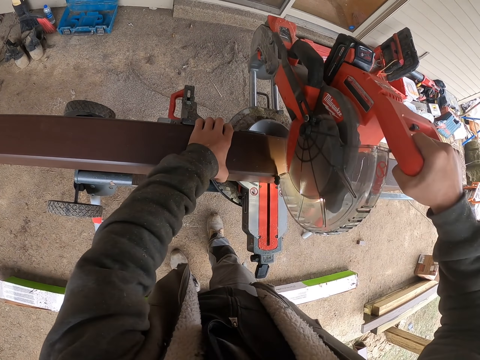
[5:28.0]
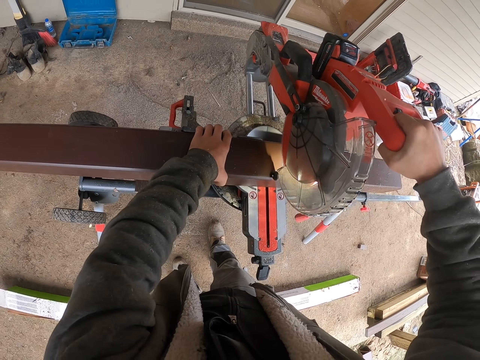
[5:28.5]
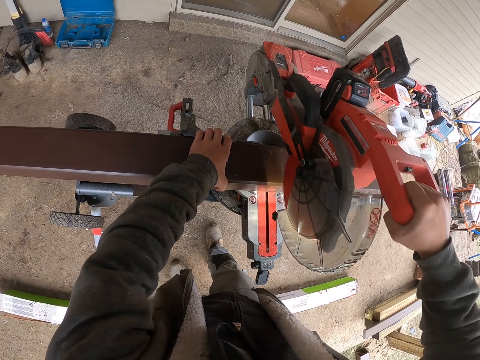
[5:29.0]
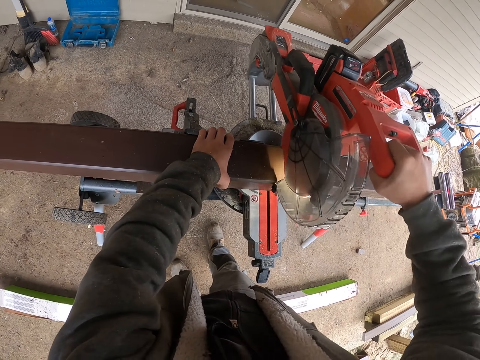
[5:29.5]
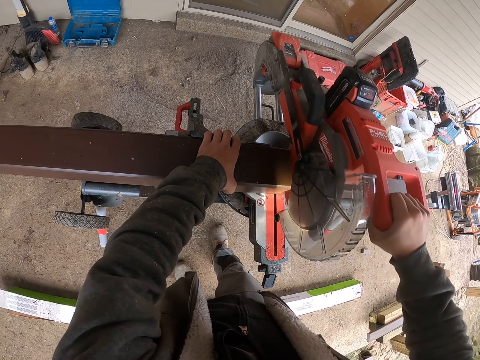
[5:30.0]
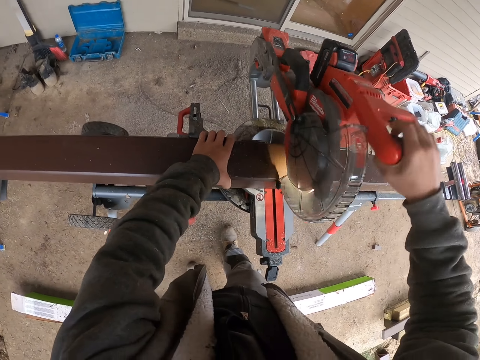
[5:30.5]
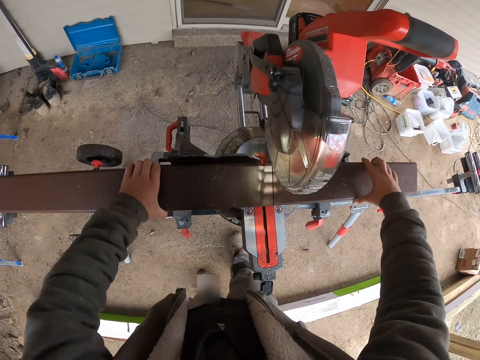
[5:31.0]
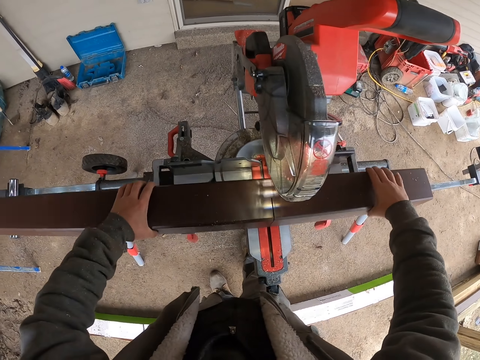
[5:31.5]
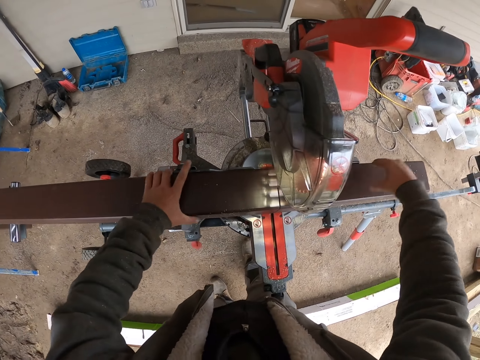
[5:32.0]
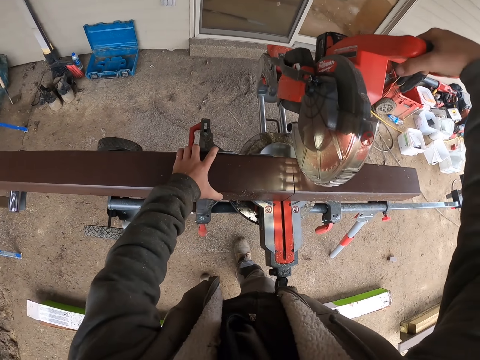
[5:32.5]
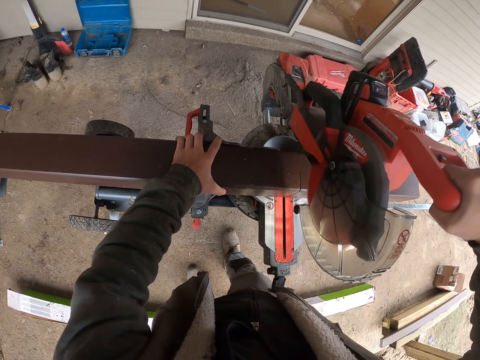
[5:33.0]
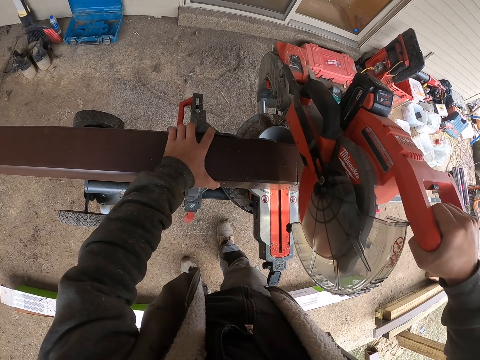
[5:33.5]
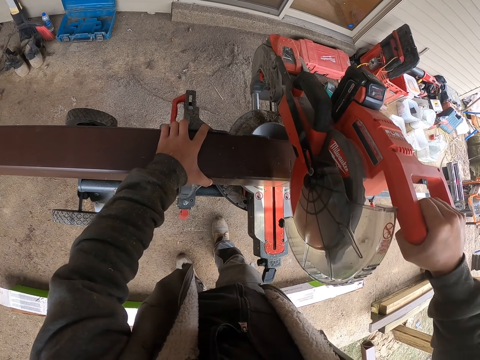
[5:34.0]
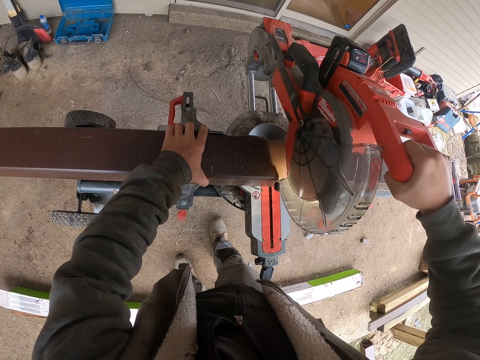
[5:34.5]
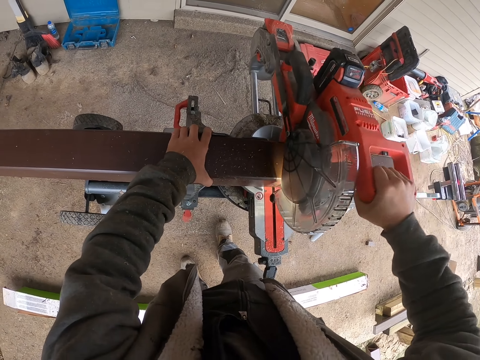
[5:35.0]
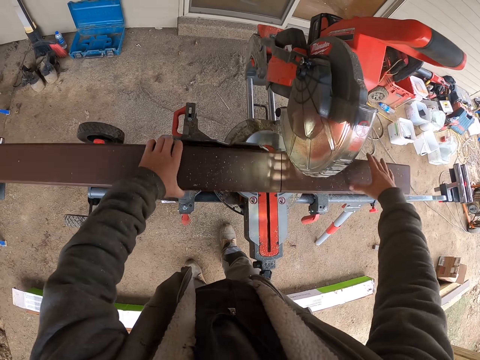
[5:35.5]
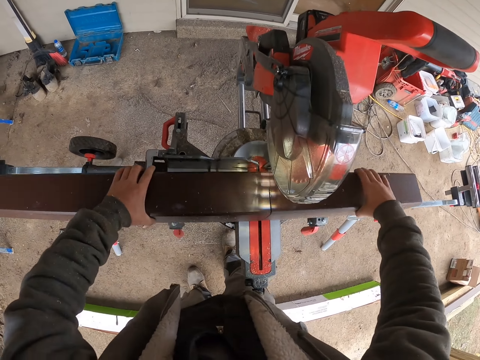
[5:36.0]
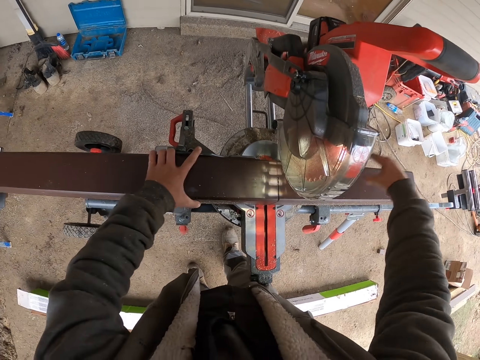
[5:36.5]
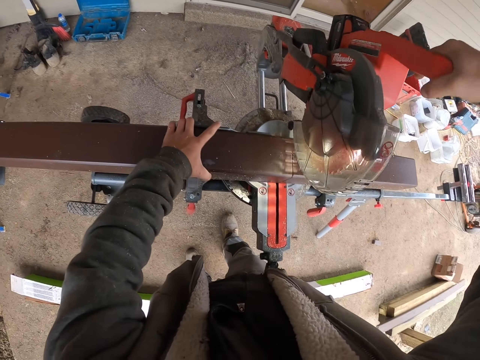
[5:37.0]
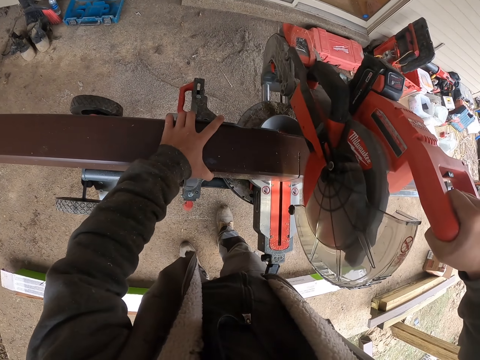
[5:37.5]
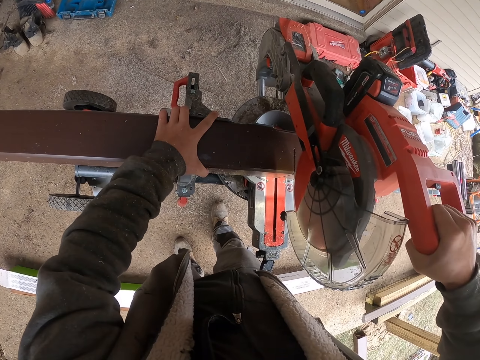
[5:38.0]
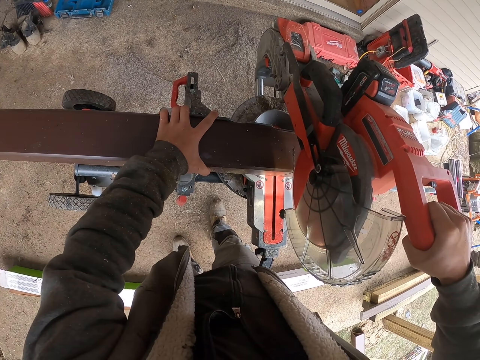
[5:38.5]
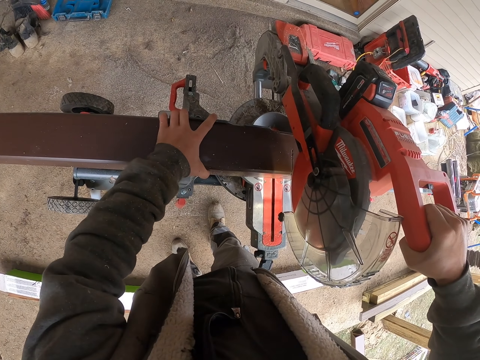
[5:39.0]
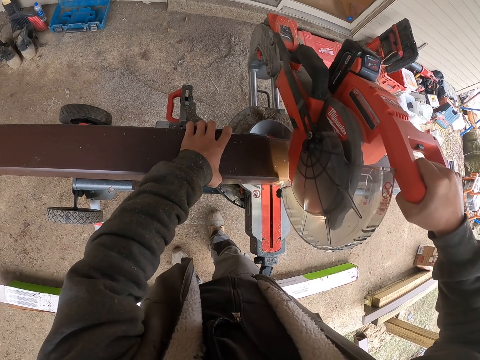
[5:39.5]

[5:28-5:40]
The camera wearer turns the metal. They cut the metal.

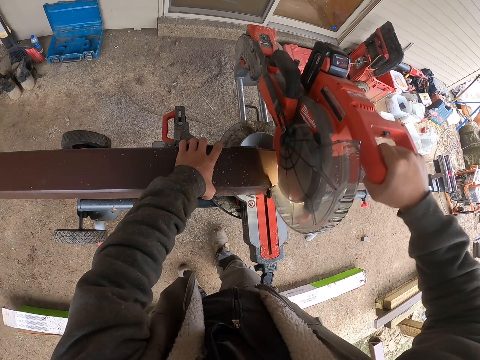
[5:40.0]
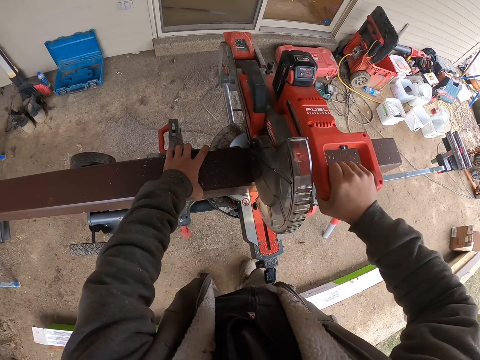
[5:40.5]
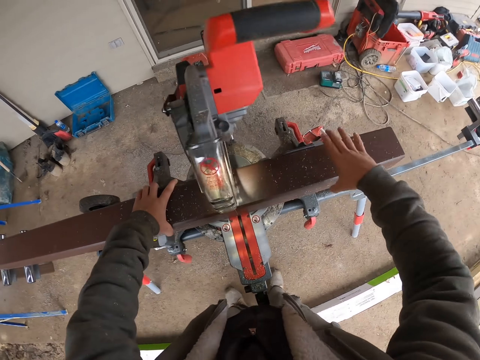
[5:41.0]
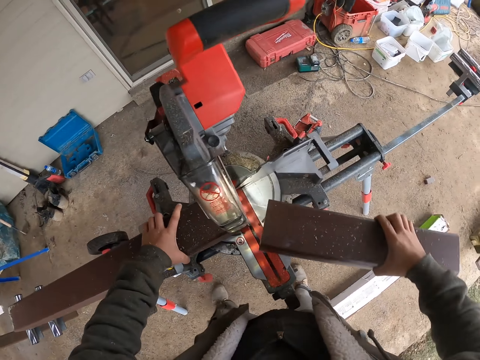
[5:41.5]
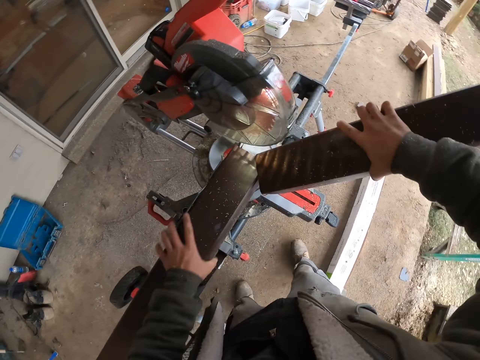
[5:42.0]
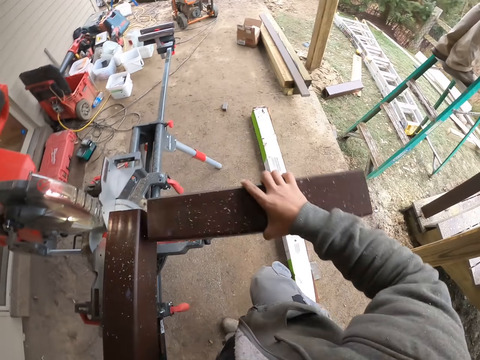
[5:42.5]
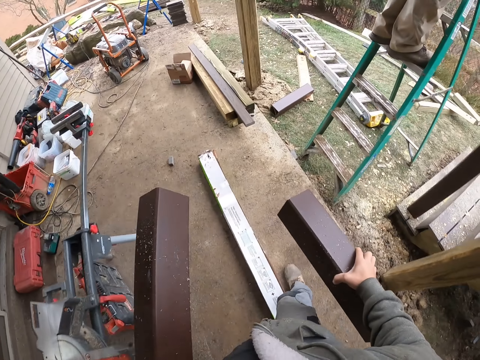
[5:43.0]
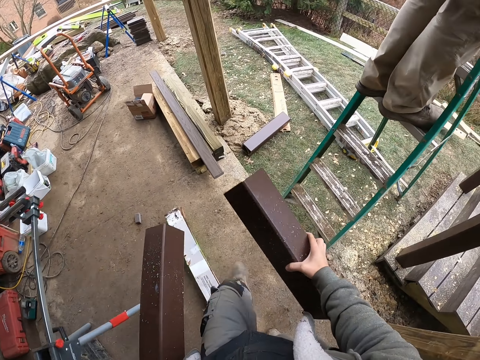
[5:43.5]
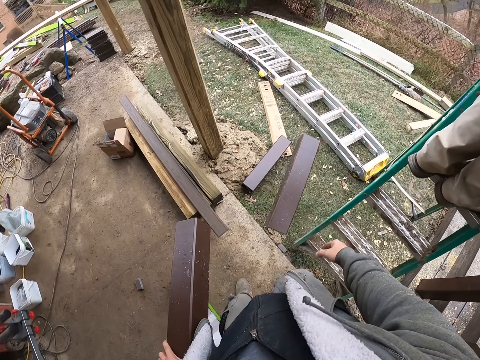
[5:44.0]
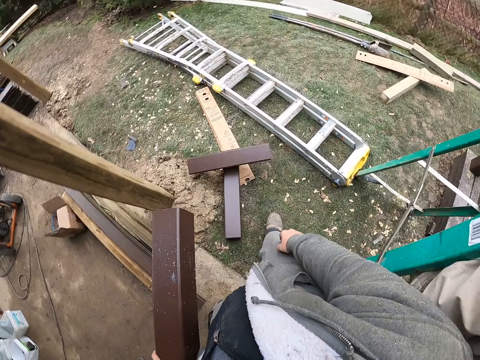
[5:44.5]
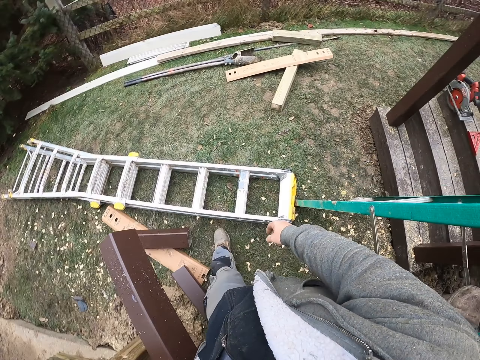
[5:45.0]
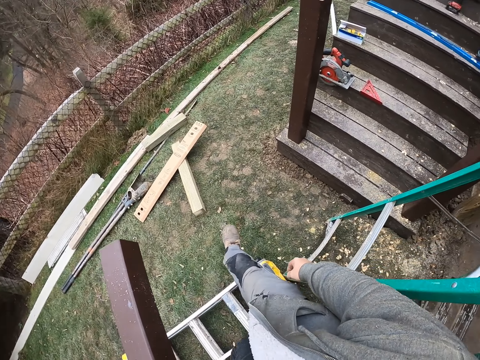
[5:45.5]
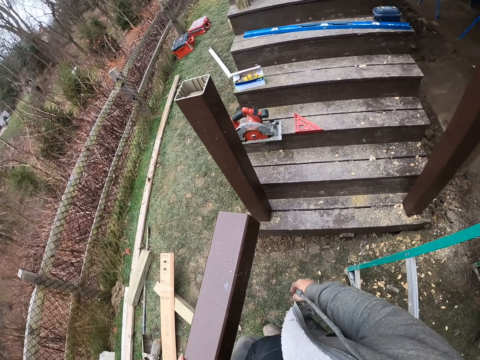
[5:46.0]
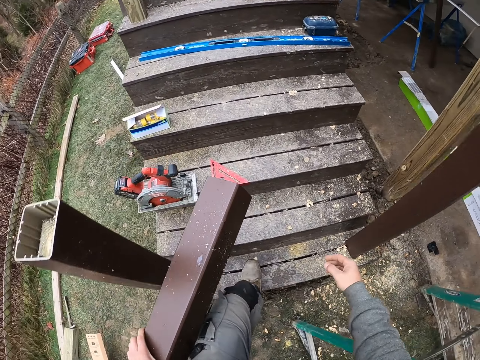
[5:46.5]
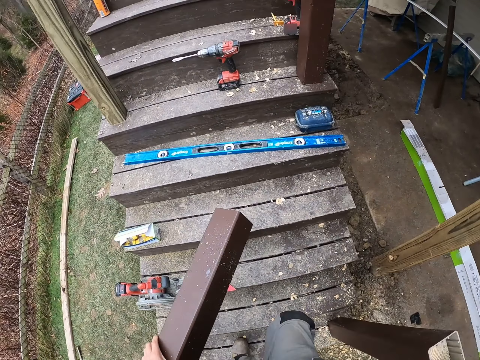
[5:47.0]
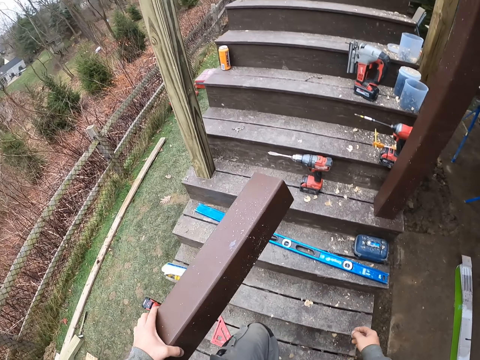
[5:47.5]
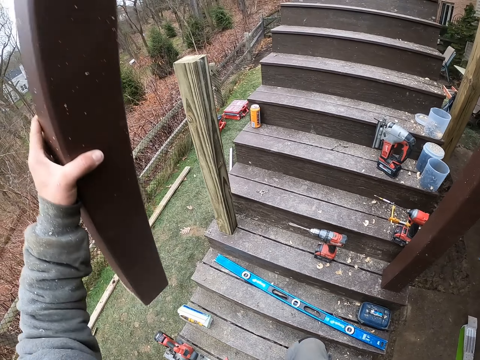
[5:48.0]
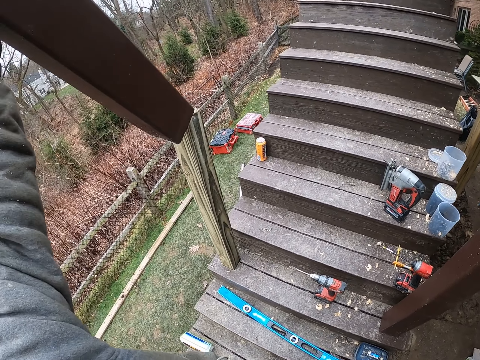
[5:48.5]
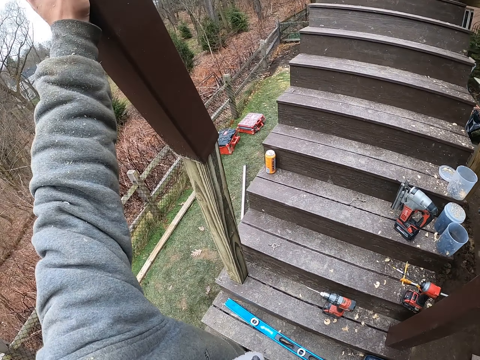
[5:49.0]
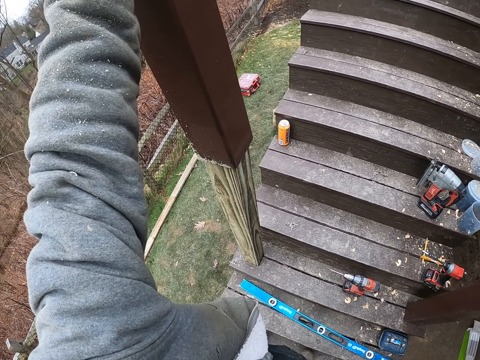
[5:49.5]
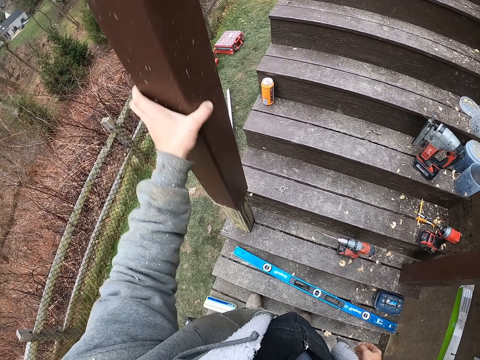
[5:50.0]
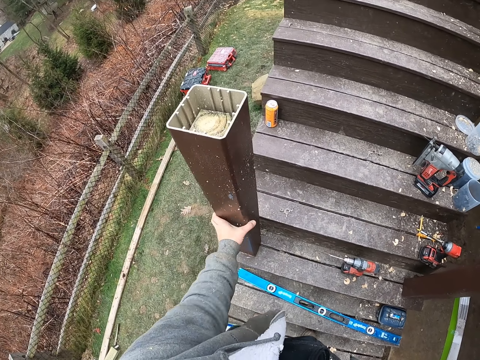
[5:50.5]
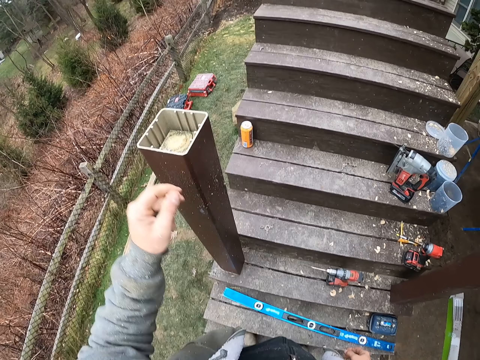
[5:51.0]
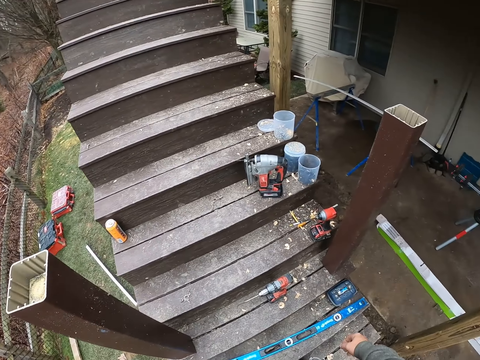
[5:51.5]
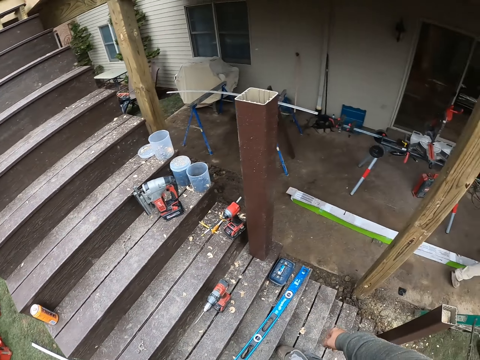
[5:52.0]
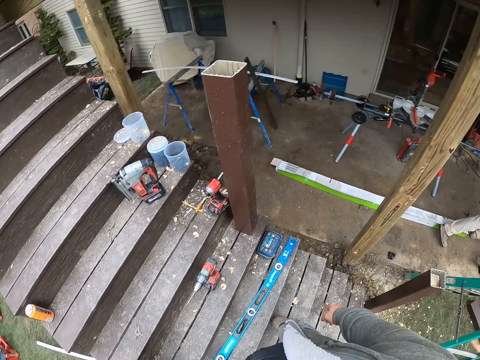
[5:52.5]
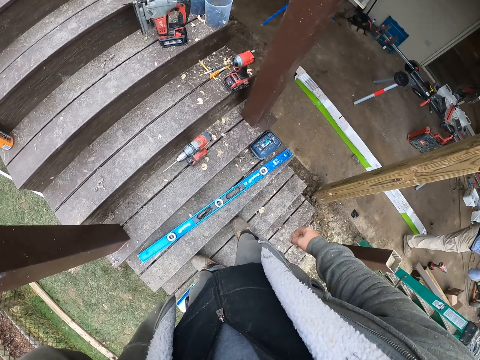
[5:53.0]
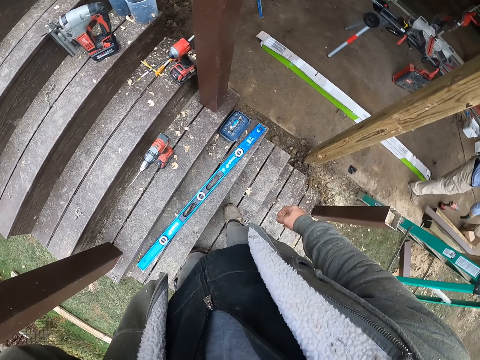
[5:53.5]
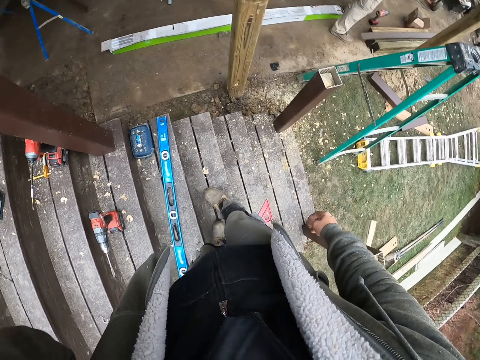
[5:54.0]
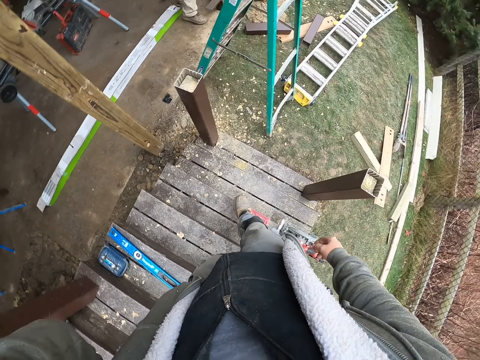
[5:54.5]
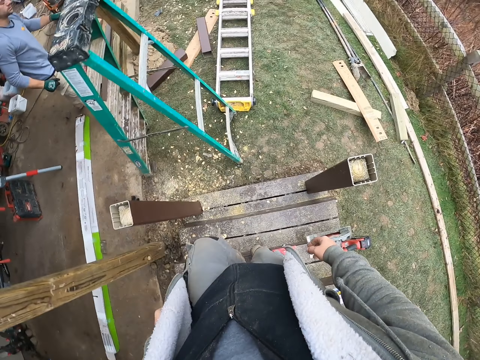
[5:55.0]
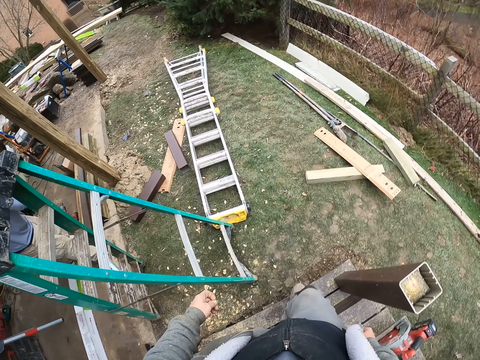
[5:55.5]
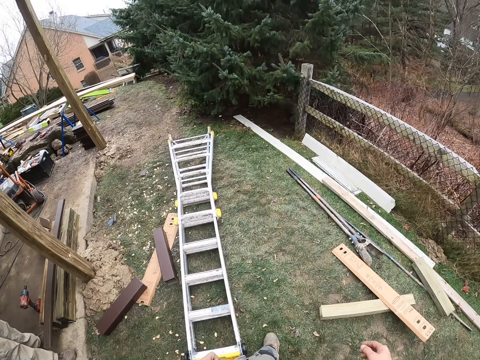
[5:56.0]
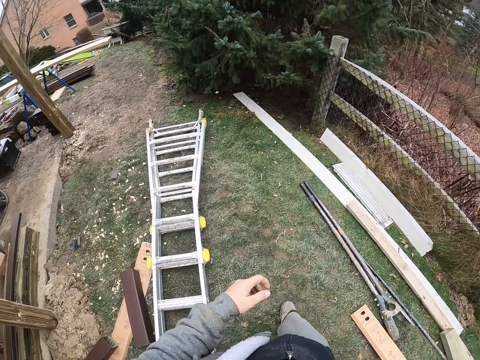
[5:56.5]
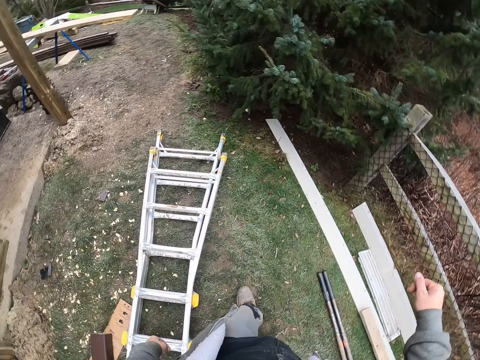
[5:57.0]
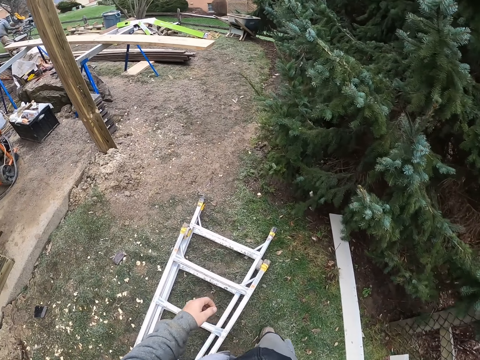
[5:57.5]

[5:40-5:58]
The camera wearer takes one piece. They walk towards the stairs. They throw one metal down. They insert the metal into the wood of the stair pillar. They look around. They walk back.
